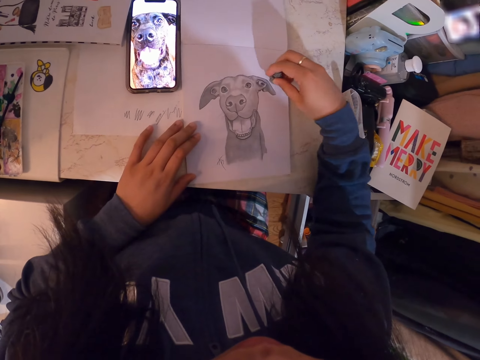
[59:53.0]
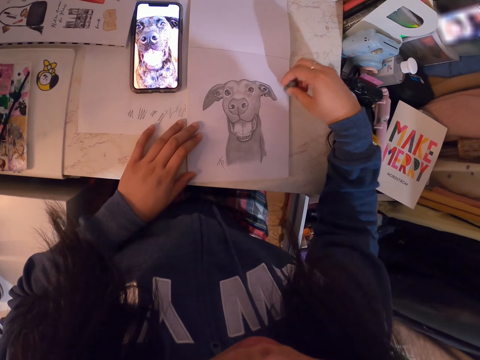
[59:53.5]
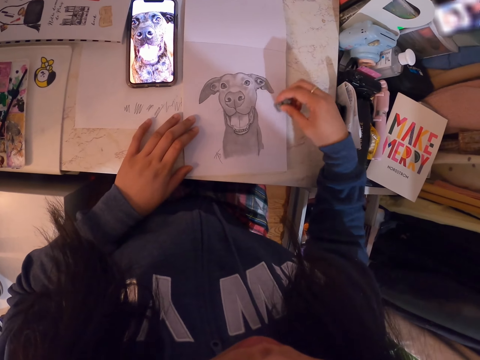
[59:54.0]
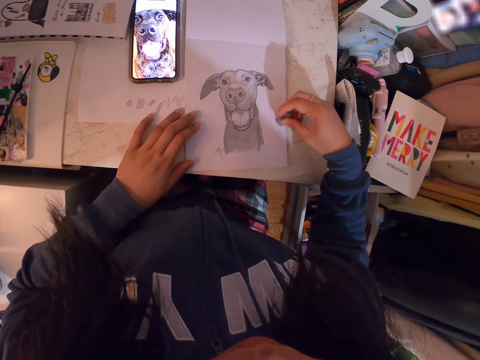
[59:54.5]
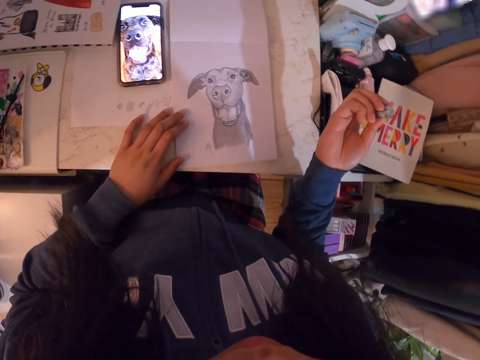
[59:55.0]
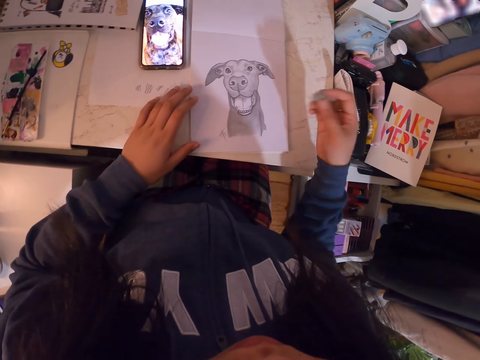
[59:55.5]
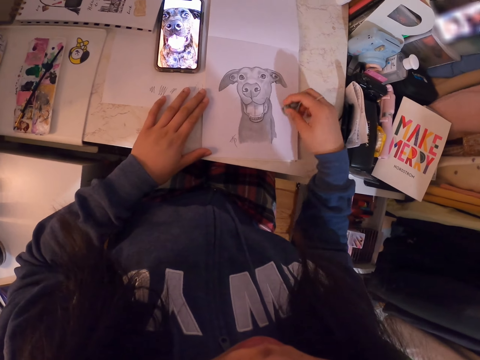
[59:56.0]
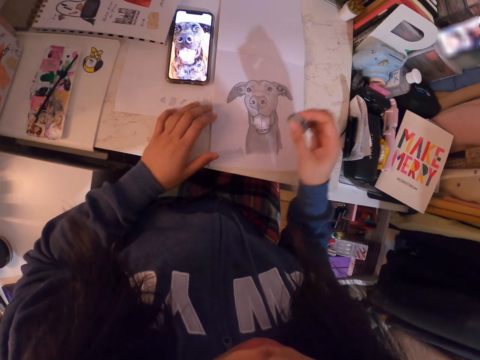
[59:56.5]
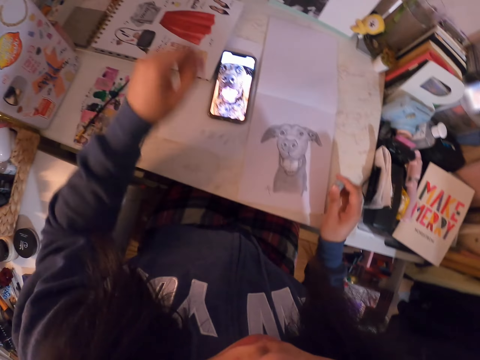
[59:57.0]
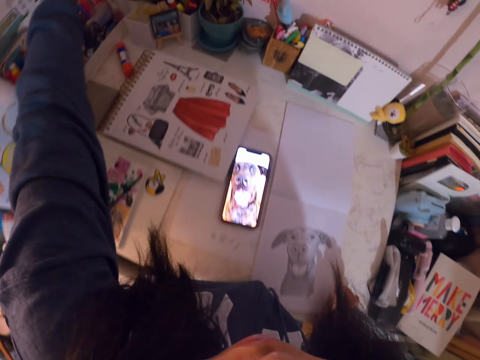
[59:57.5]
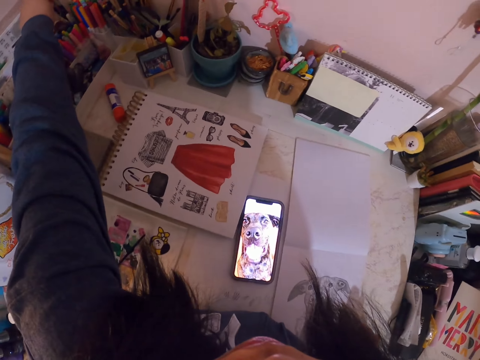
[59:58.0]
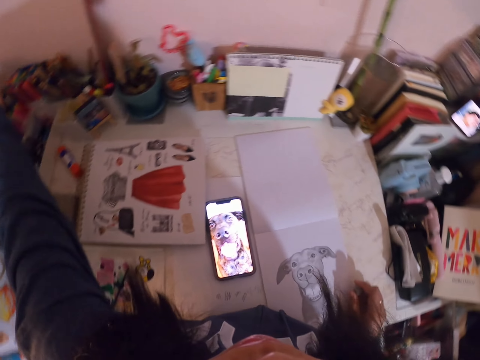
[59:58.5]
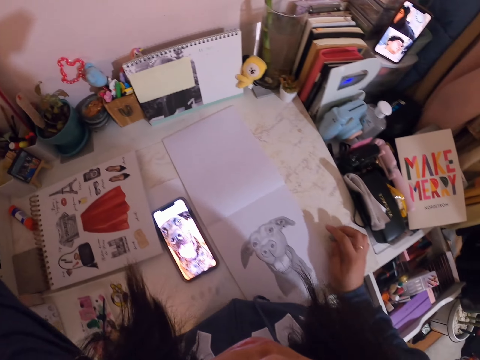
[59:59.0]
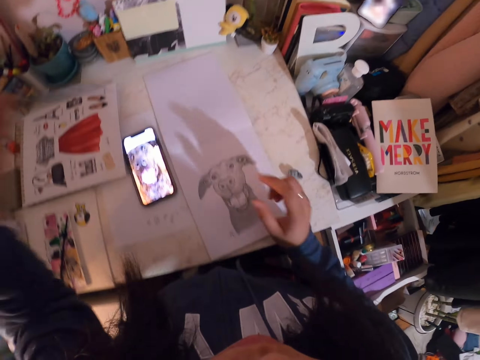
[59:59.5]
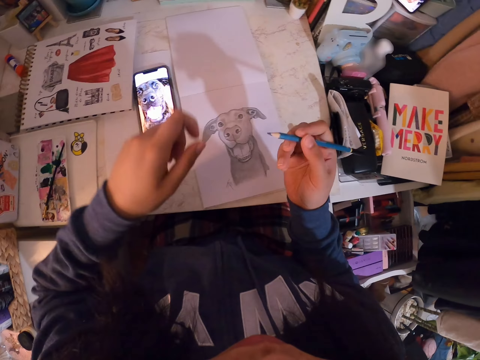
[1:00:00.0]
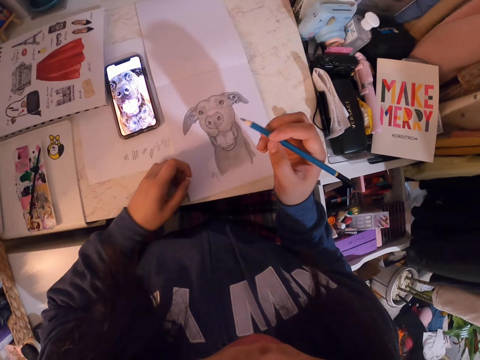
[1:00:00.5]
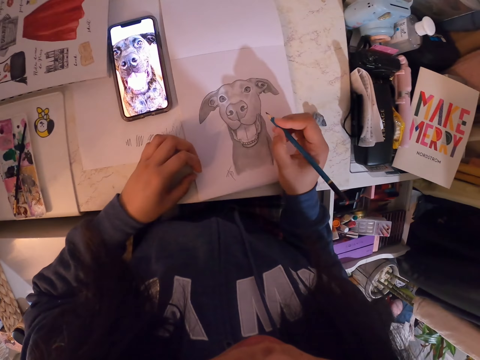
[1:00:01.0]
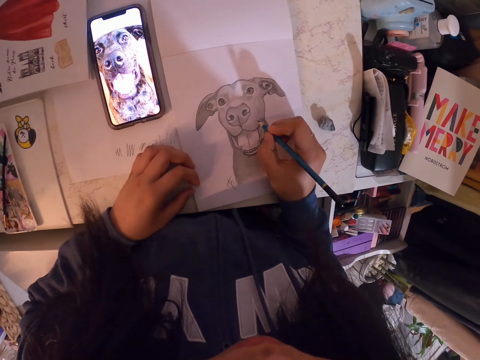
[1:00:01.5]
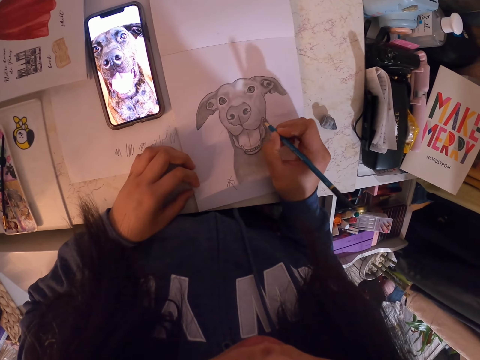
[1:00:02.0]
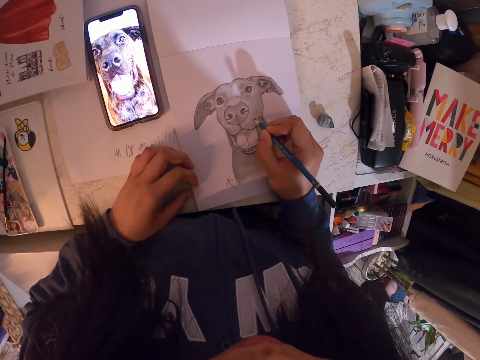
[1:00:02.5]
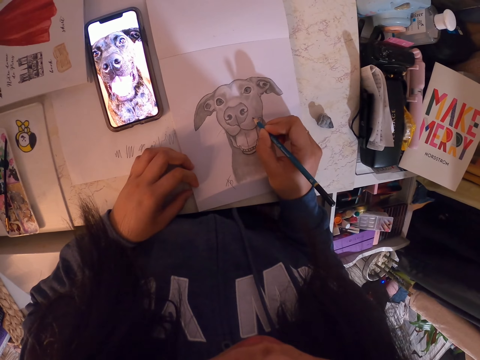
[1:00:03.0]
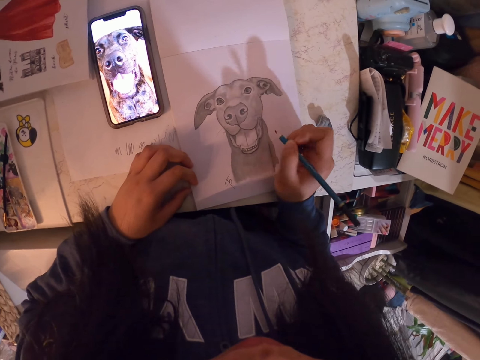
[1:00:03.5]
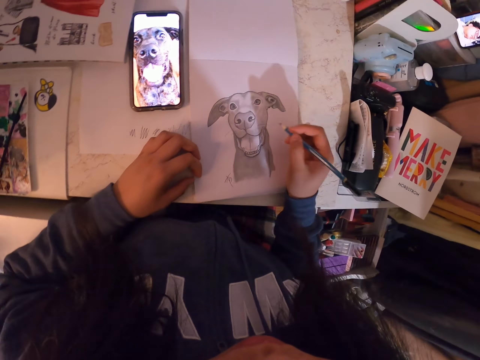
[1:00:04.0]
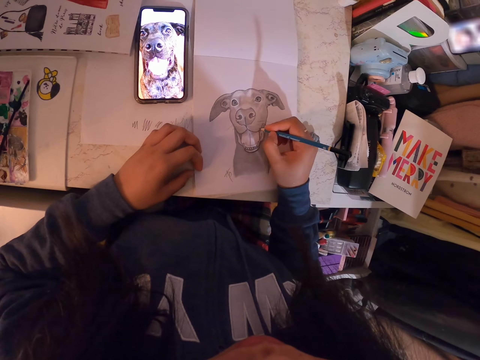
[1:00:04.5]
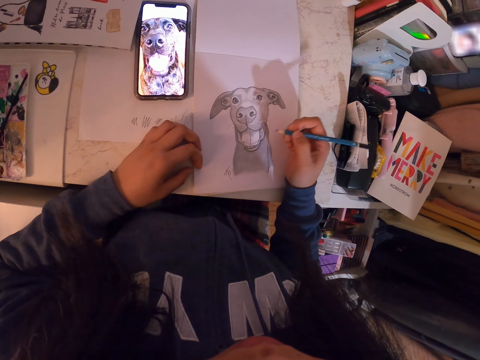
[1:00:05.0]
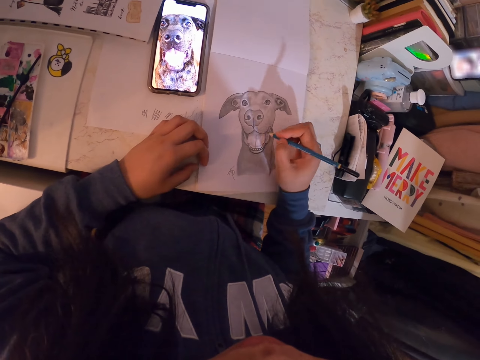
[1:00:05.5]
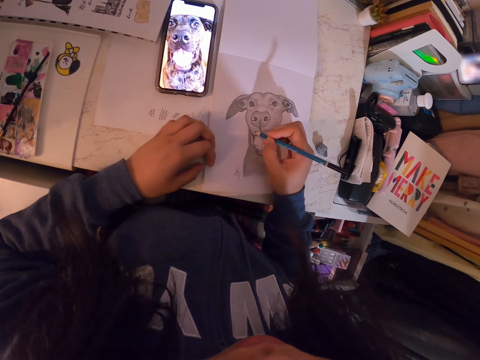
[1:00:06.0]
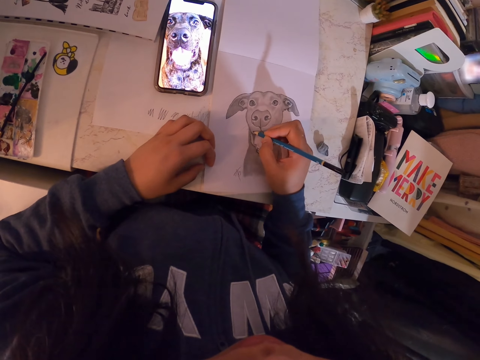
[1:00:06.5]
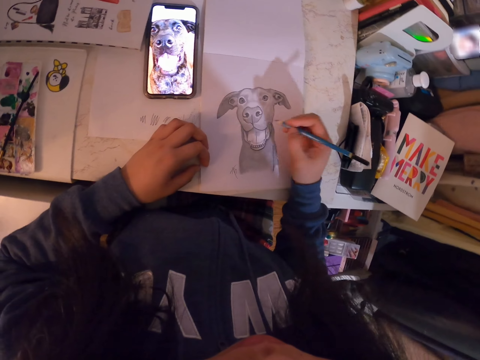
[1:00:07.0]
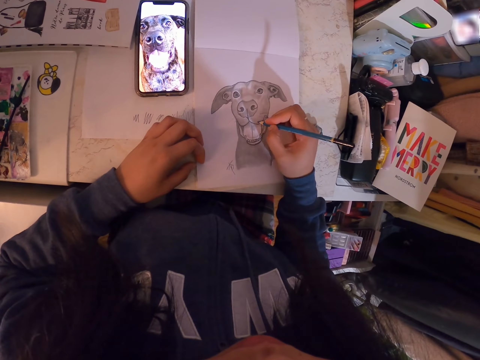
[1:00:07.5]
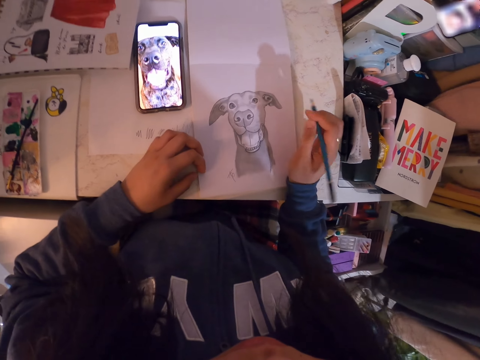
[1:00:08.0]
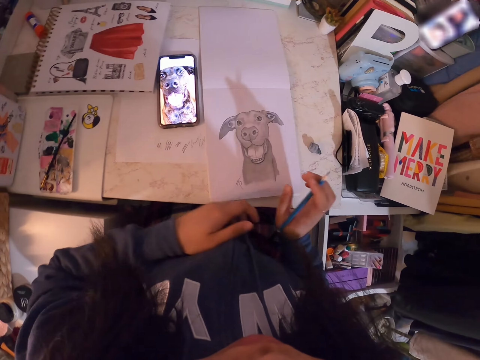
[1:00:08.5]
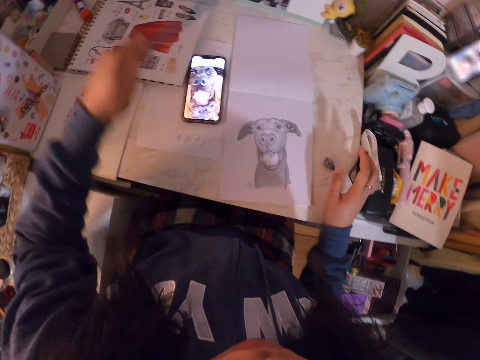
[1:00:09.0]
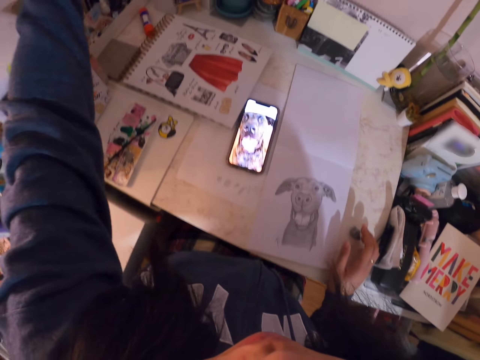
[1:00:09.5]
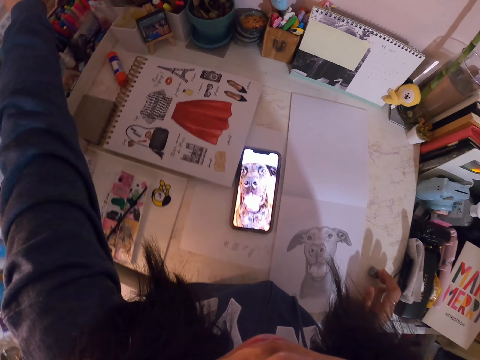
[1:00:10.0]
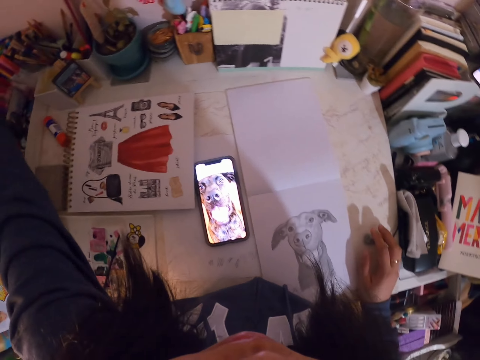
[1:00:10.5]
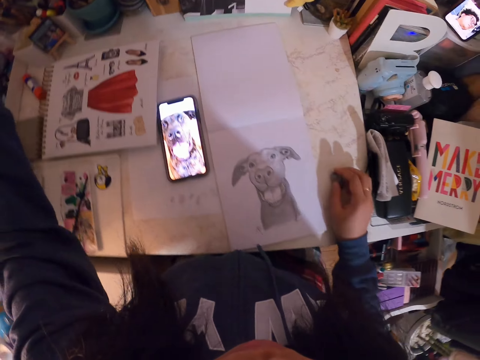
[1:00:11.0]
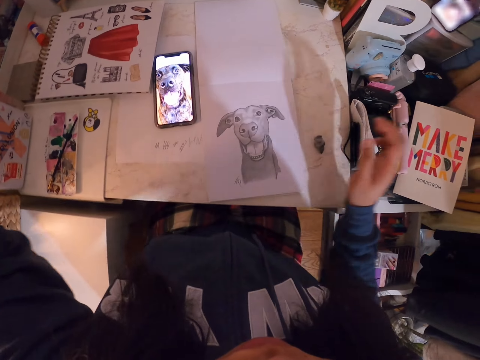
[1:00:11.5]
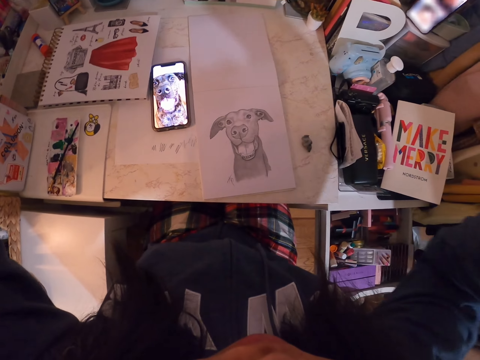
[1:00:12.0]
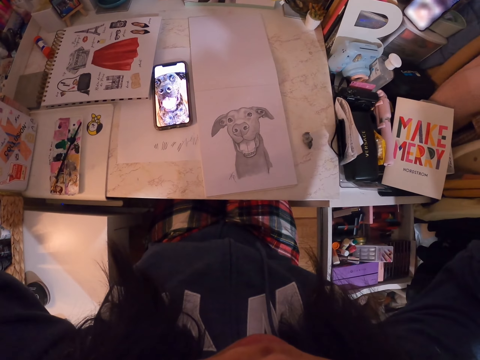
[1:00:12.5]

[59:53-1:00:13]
The camera wearer checks her hand. She reaches for something. She picks up the pencil. She reaches for the pencil. She exchanges the hand holding the pencil. She sketches the image with the pencil in the book. She exchanges the hand holding the pencil again. She drops the pencil. She touches the rubber. She adjusts the camera. She raises up the hands.
